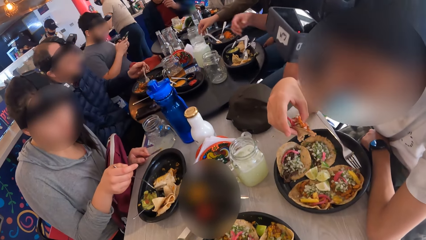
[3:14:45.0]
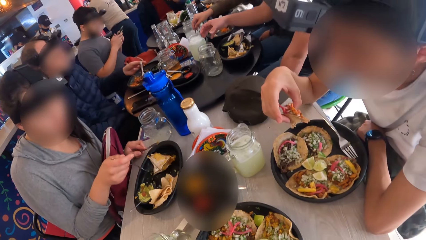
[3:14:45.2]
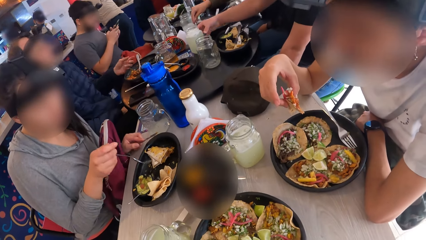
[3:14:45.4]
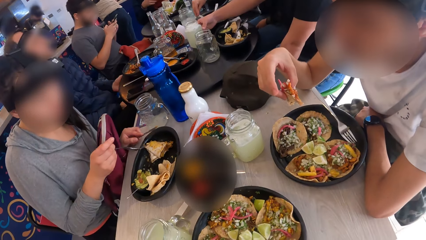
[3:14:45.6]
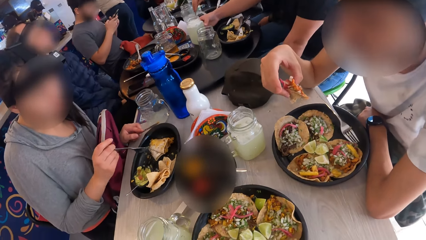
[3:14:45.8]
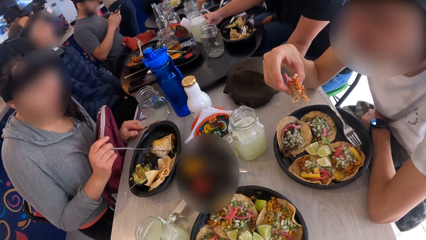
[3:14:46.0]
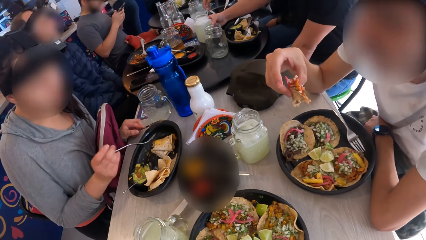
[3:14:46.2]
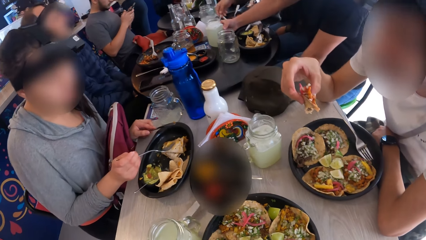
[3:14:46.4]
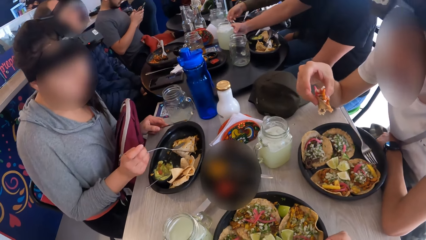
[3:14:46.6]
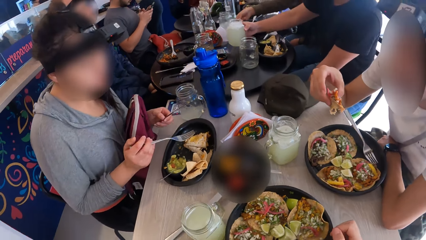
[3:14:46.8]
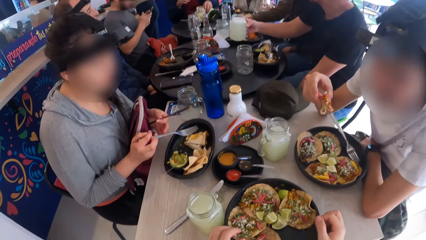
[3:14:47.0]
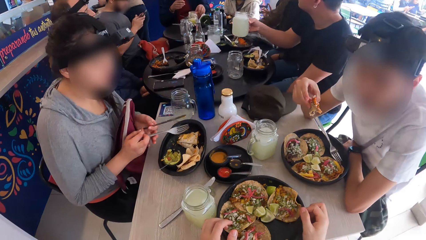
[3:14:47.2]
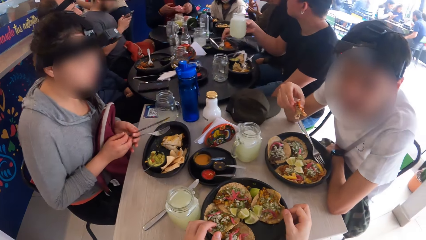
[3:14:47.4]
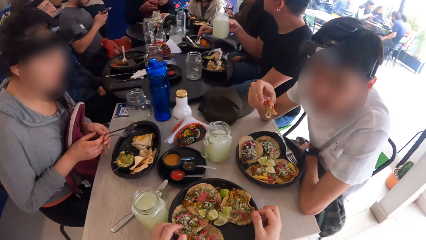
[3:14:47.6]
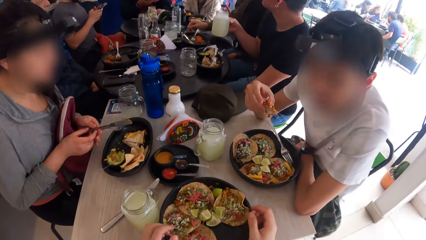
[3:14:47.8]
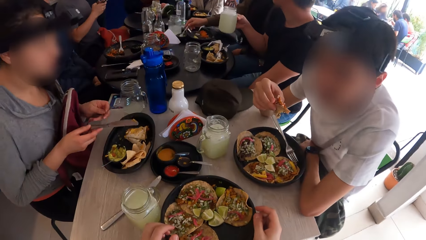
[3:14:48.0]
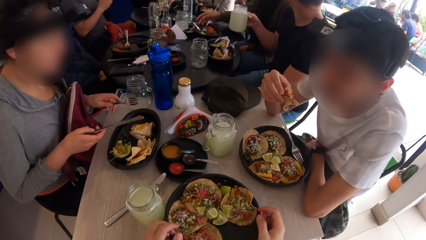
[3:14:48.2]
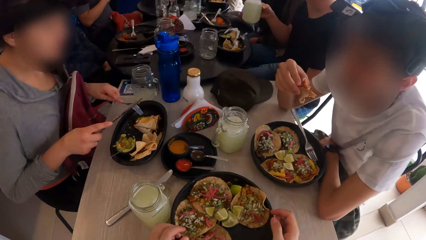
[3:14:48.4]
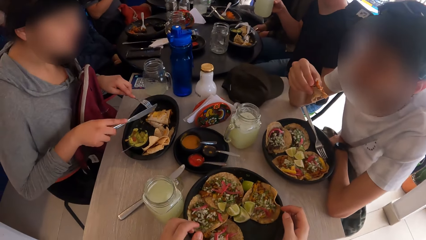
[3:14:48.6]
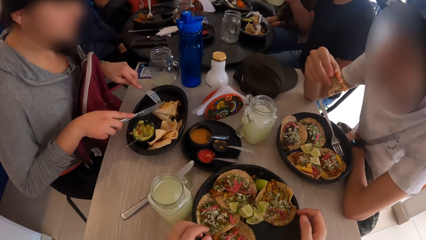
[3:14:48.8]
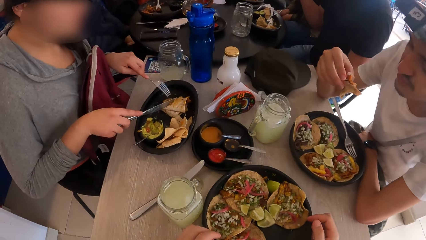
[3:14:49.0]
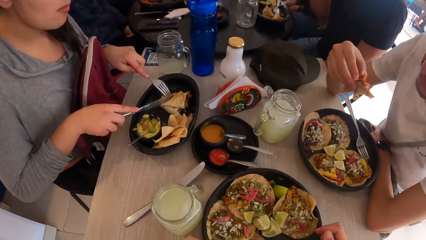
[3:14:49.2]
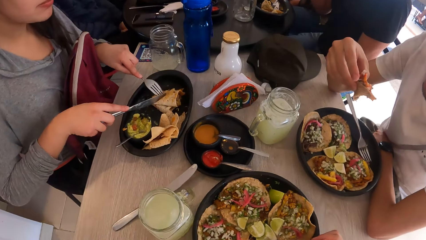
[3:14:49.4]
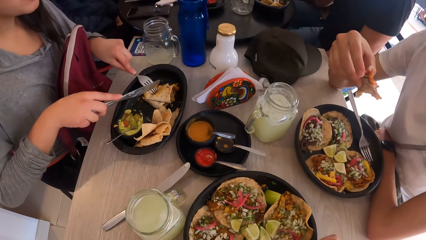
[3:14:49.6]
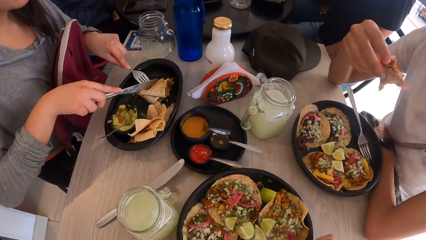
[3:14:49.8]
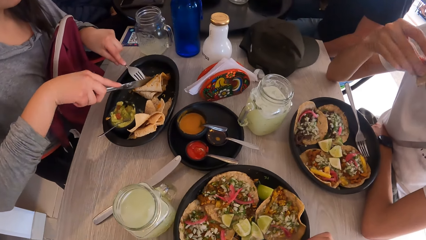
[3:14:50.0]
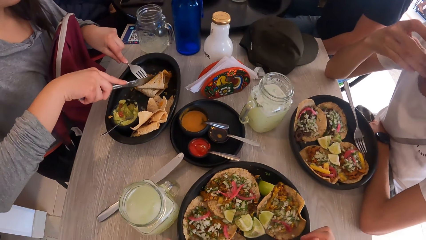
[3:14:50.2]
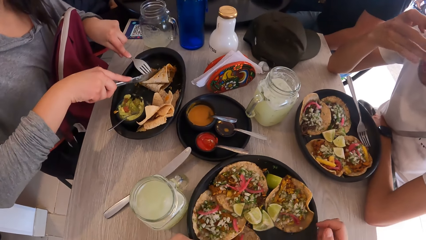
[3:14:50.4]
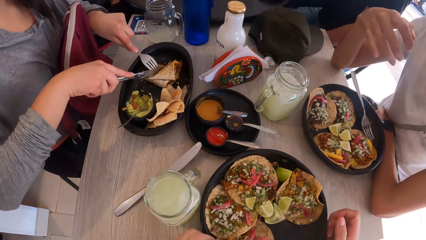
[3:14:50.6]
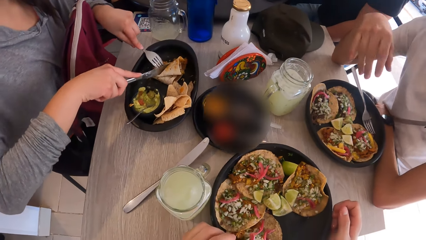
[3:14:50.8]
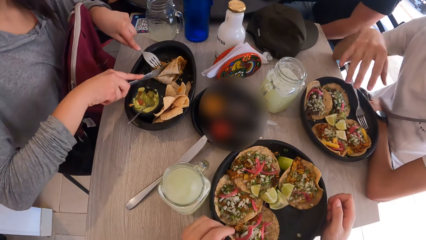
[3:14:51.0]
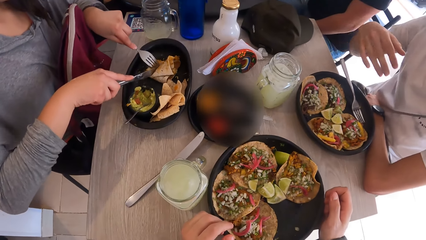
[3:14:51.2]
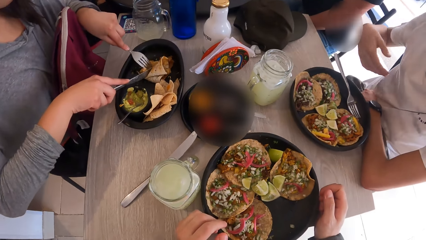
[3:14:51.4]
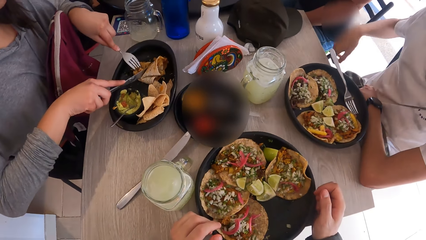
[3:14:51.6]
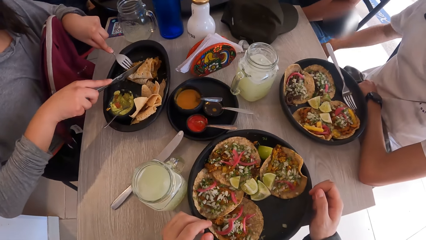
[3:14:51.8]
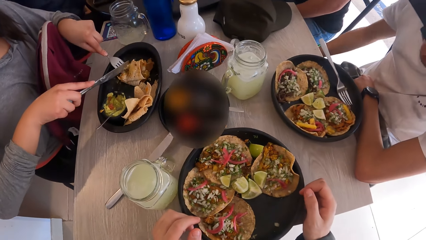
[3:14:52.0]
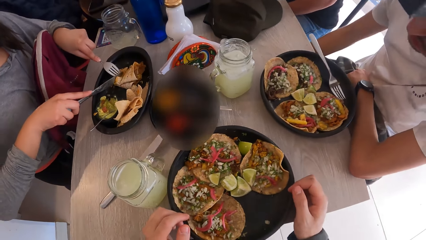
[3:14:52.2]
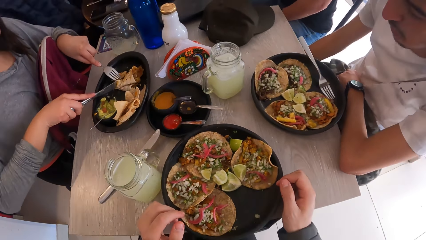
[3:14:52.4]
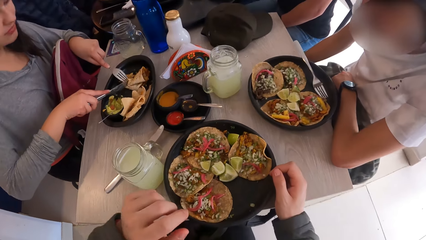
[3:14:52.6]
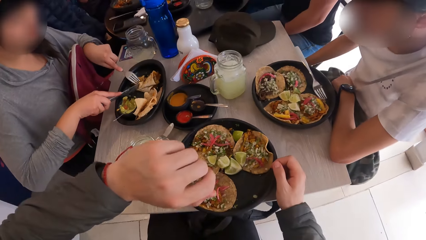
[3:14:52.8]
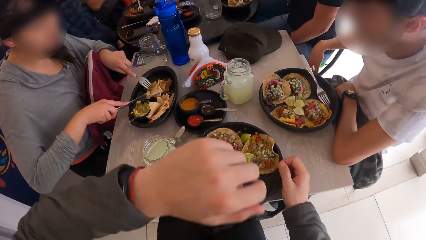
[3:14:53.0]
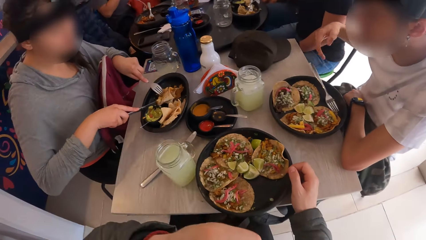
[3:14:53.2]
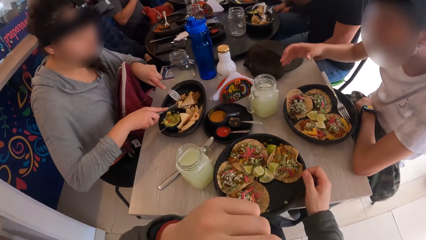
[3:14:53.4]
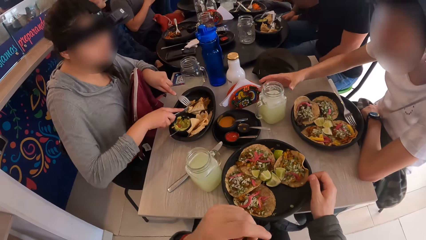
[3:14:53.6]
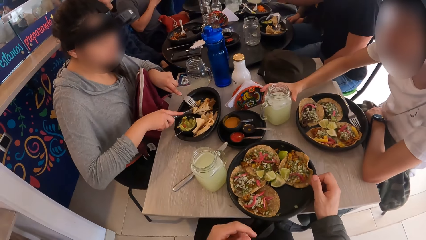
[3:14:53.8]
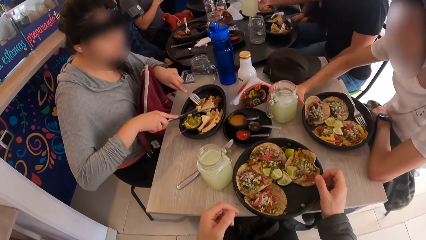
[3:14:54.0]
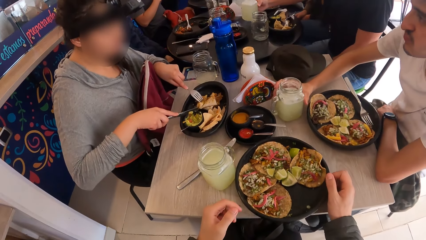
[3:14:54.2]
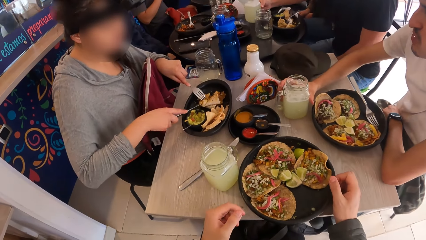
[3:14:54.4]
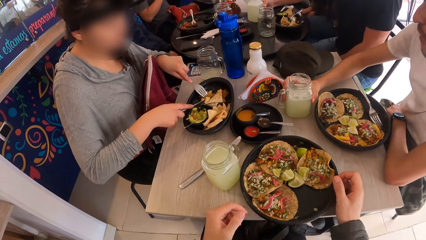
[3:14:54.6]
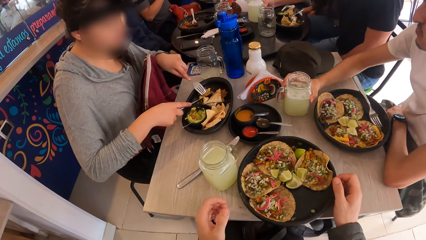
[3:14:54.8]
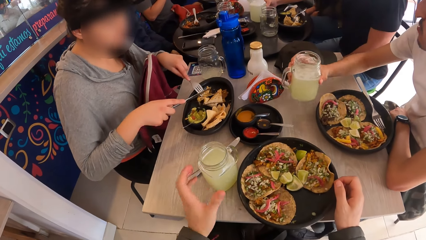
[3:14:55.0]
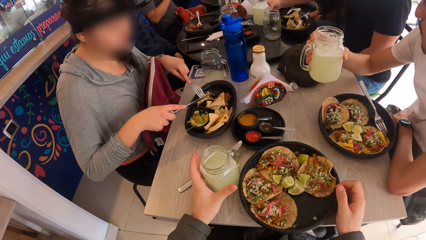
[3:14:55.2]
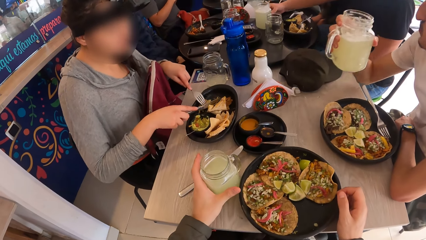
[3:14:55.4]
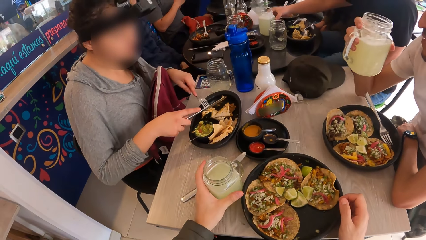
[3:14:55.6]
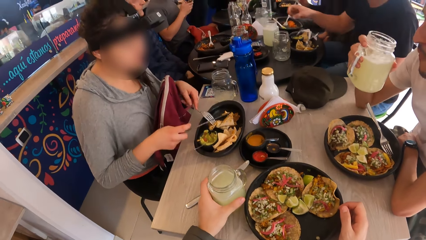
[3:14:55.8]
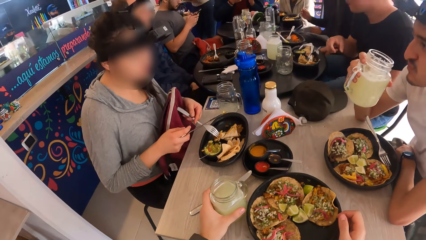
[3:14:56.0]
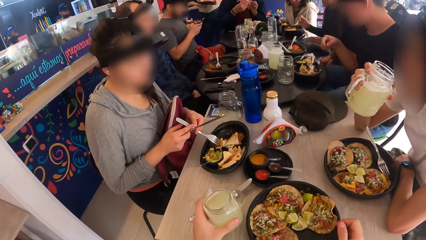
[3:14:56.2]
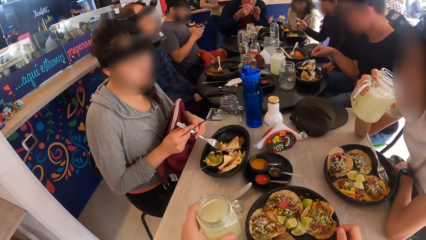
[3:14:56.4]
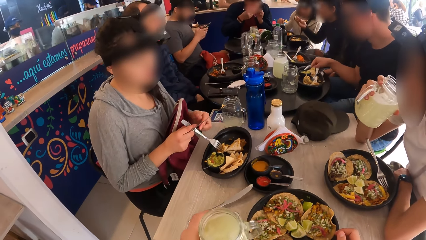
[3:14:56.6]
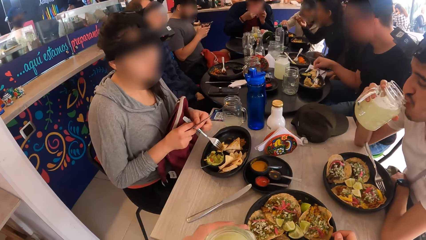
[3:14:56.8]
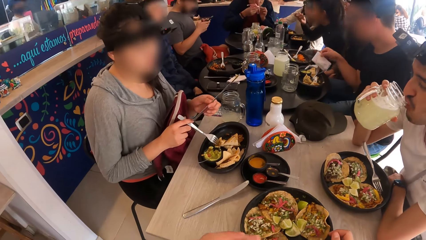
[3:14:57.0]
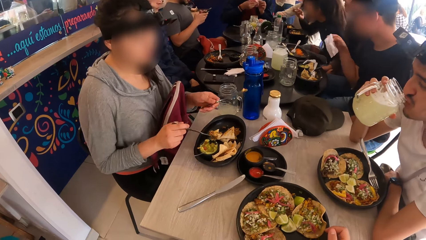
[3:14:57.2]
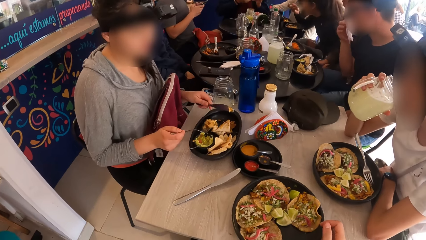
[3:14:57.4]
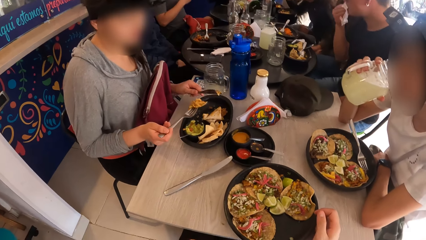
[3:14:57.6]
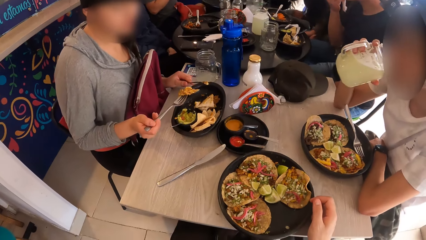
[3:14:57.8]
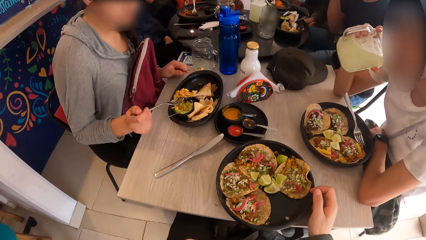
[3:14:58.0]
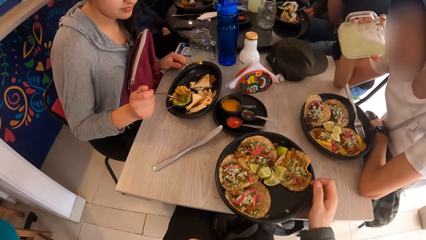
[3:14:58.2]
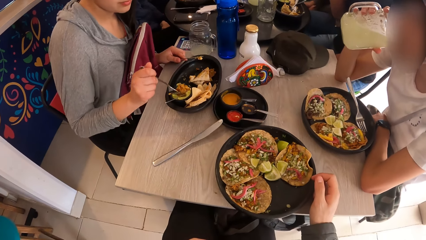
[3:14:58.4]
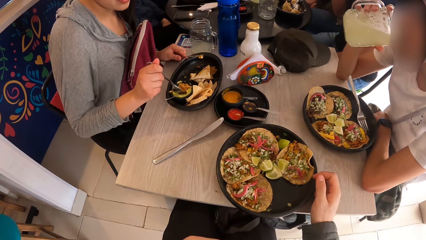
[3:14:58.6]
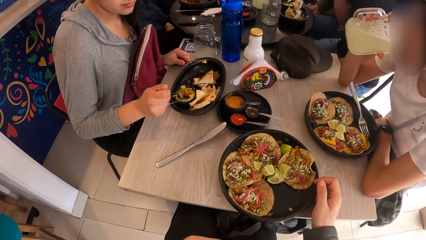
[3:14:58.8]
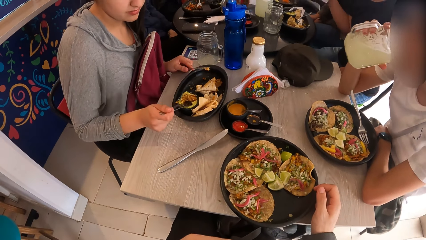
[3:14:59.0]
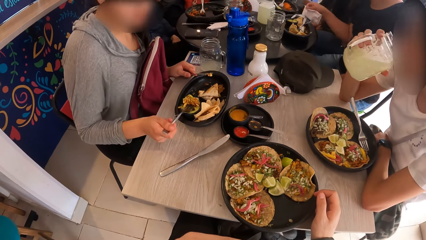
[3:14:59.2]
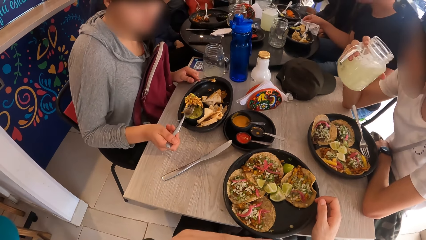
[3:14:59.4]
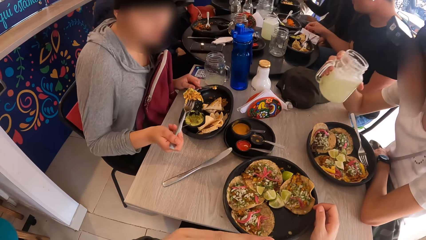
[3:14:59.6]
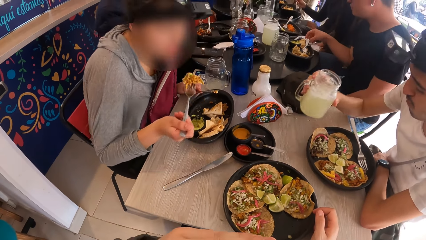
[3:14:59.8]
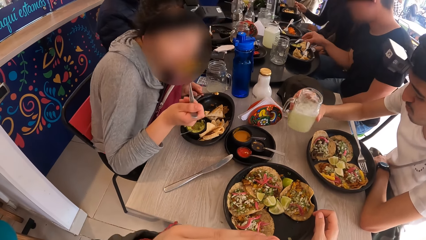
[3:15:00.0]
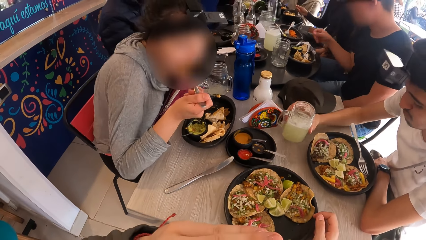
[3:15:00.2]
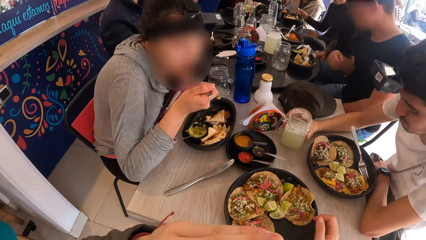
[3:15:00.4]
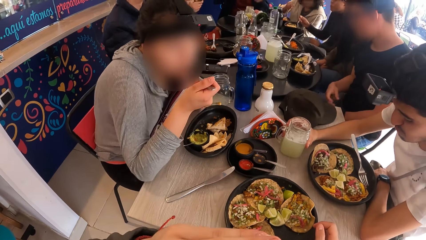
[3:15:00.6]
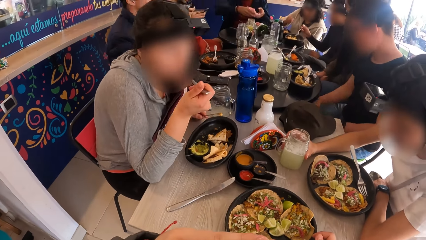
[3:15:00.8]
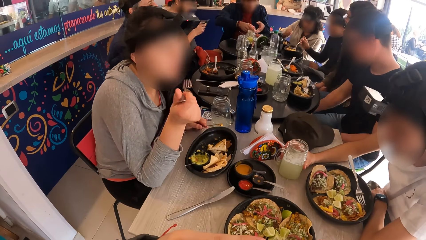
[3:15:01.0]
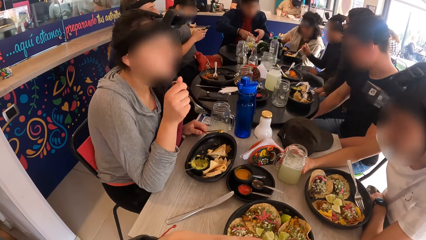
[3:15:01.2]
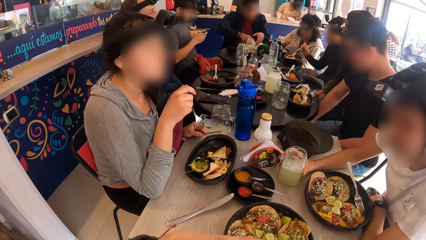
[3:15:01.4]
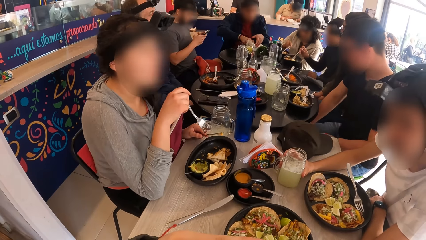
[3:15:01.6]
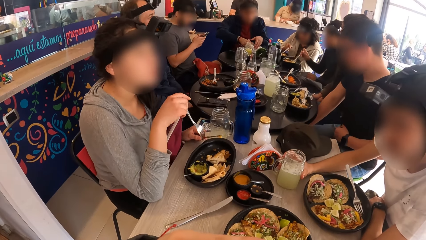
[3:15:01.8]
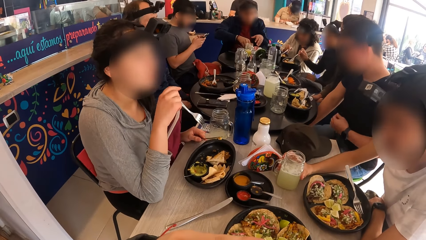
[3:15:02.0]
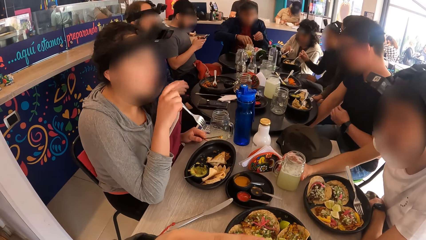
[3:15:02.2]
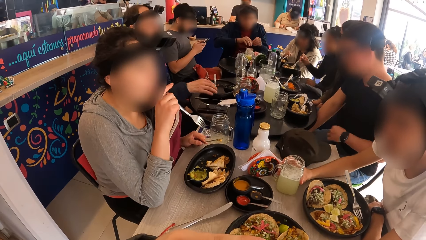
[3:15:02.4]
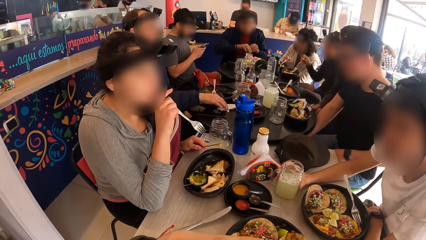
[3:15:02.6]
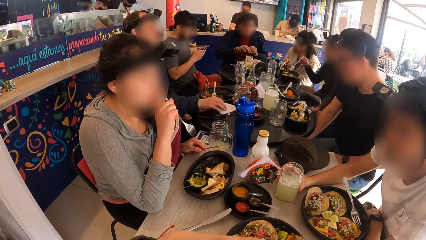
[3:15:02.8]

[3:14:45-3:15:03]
A woman exchanges a fork with a knife on her hands. The woman holds a flat bread with the fork and cuts the flat bread with the knife. A man bites the flat bread and moves his hands. The camera wearer moves his hand. The man takes the mug of juice from the table with his right hand. The camera wearer looks around. He takes a mug of juice from the table with his left hand. The woman picks the fork with the other hand. The man drinks juice from the mug with his right hand. The camera wearer drinks something. The woman scoops sauce with the fork and bites the flat bread. The man drops the mug of juice on the table with his right hand.
